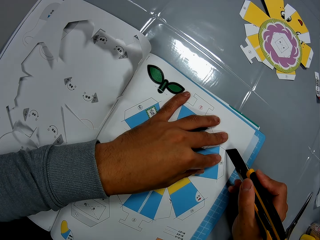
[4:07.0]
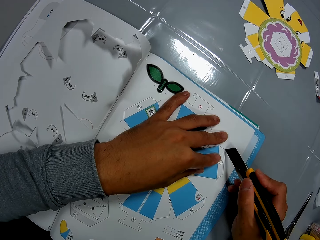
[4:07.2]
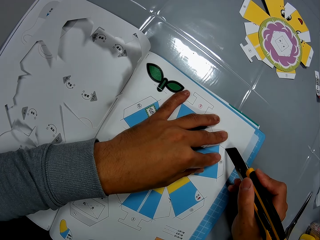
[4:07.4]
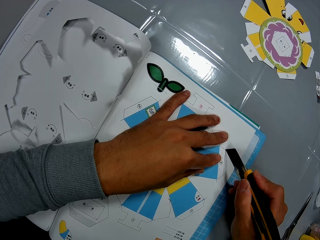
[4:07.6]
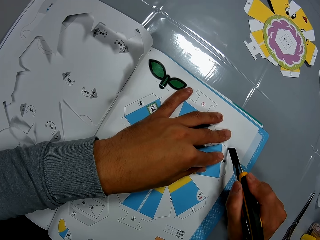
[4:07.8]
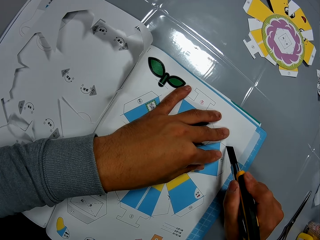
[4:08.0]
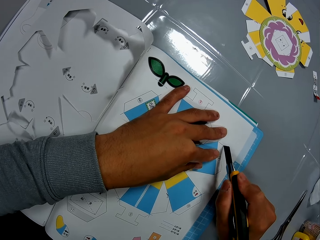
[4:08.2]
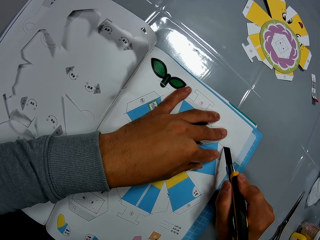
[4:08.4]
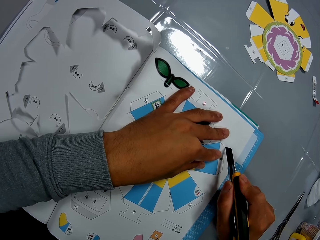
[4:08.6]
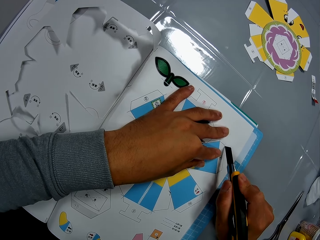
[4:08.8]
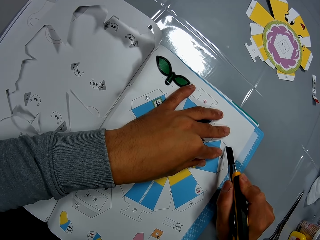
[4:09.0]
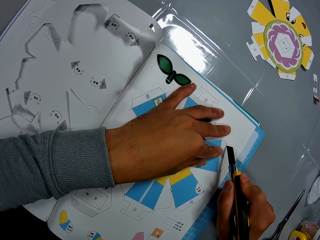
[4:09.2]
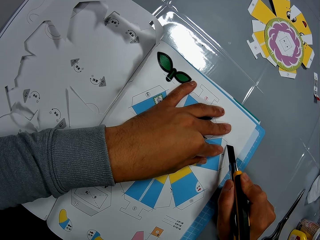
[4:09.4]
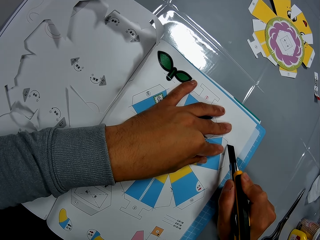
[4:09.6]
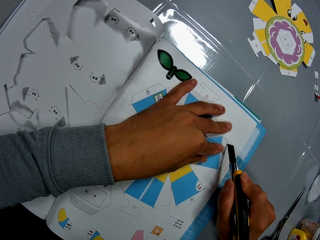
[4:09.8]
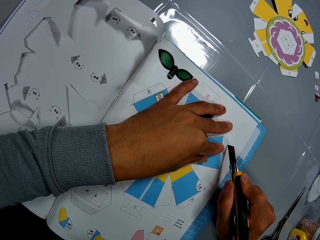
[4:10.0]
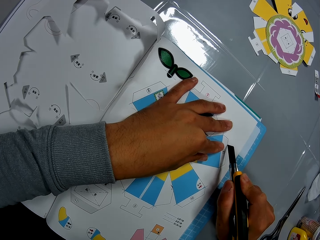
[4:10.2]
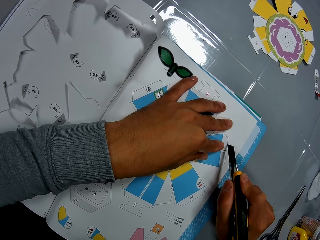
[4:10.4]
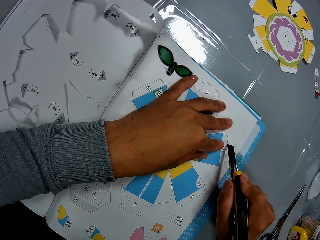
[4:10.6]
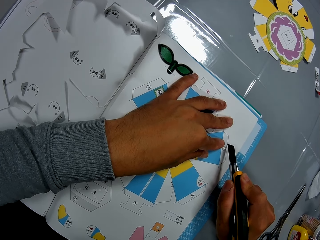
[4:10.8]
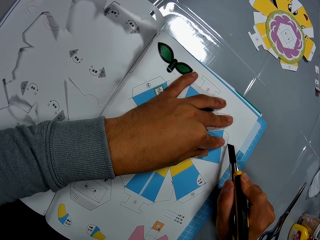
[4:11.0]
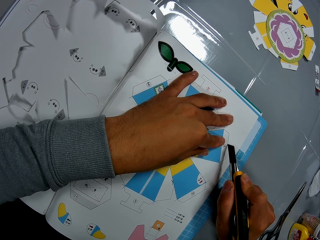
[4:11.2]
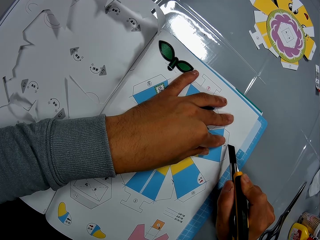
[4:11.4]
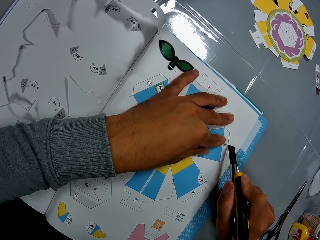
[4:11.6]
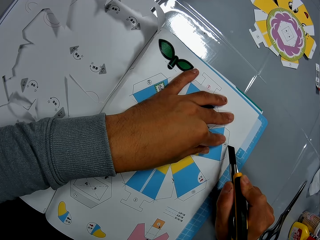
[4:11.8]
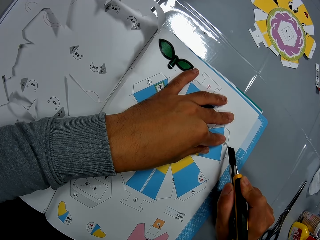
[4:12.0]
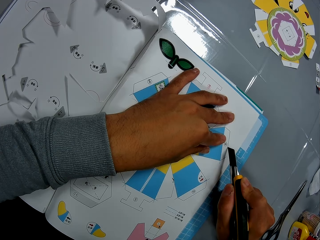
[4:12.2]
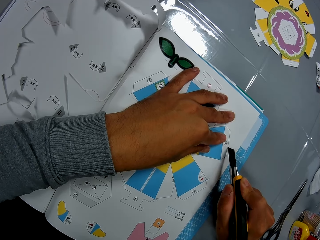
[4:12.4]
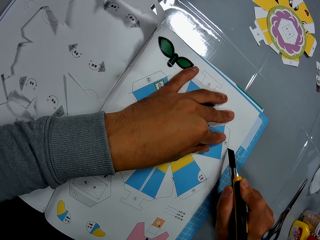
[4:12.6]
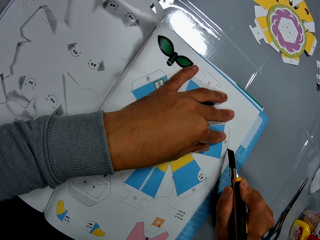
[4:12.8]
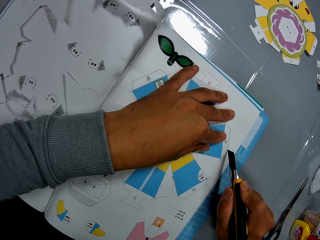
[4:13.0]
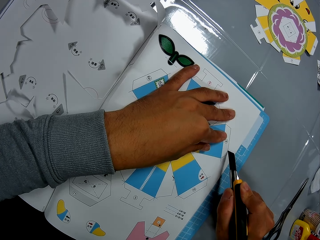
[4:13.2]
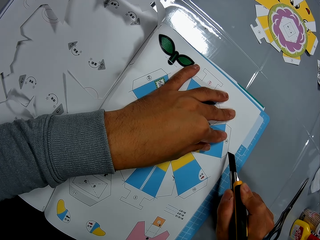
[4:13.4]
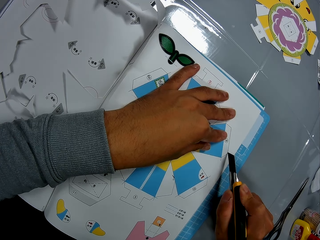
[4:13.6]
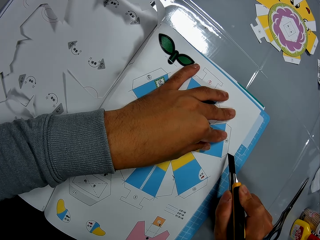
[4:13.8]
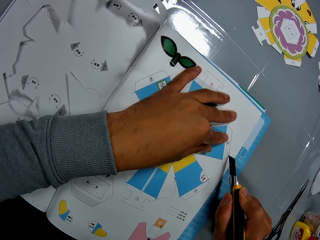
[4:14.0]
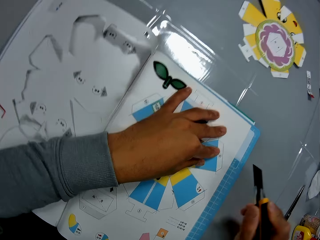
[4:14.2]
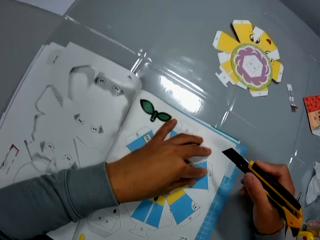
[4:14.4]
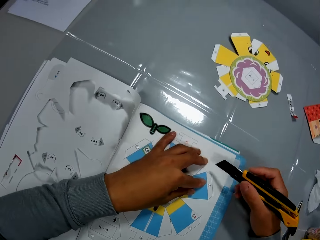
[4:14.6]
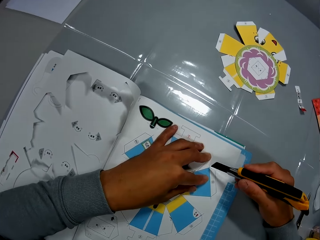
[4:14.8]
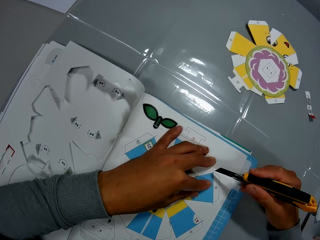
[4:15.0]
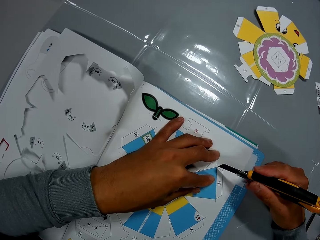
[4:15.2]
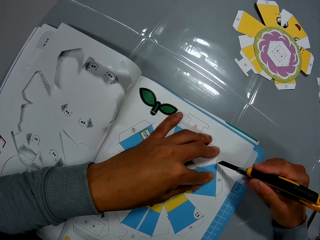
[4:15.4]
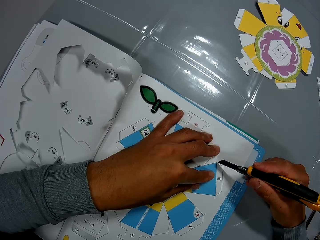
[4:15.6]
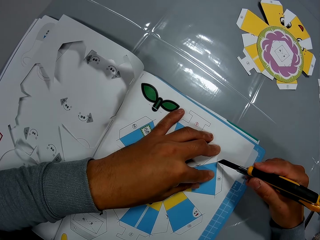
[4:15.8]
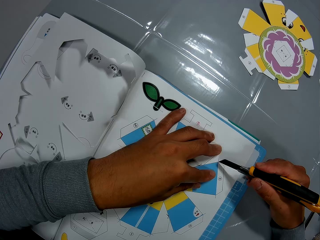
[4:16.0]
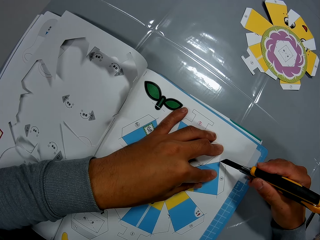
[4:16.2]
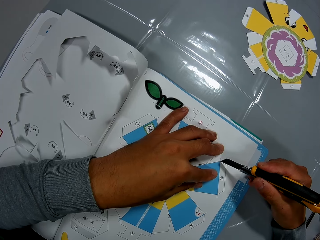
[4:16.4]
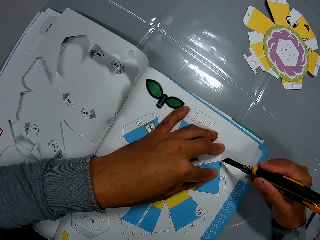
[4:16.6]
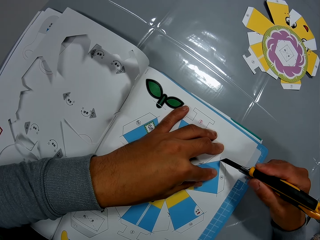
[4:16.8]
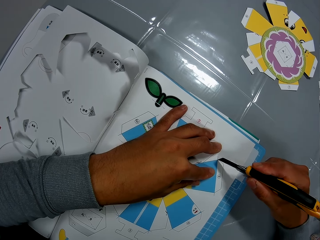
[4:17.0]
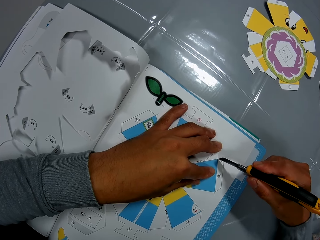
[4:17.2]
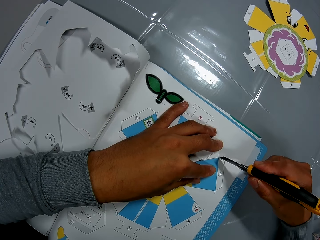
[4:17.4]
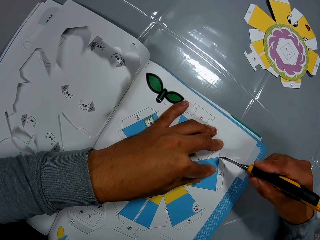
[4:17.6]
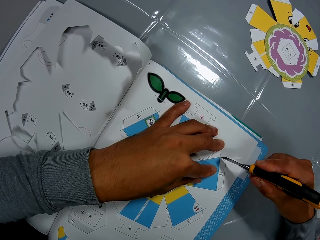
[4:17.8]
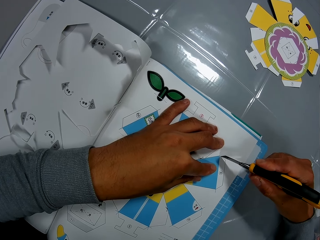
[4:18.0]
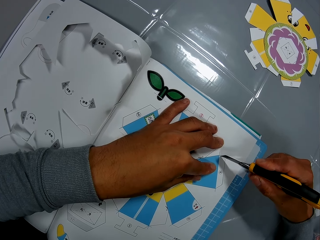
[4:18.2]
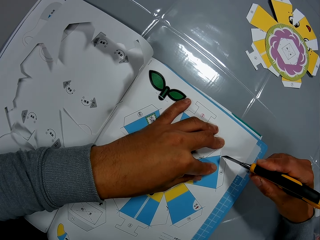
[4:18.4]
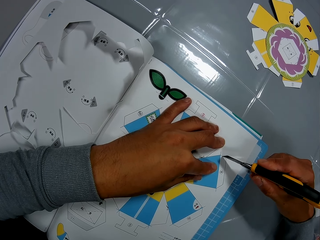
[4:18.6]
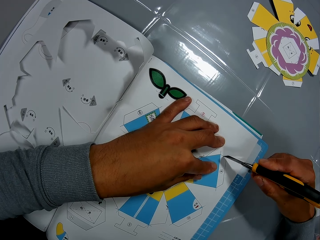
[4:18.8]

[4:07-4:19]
The camera wearer traces the craft in the paper craft with the precision knife. He moves his hand and cuts the craft mat.

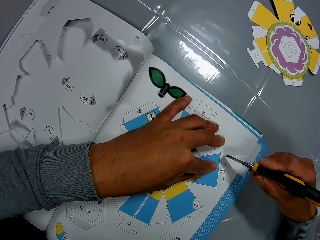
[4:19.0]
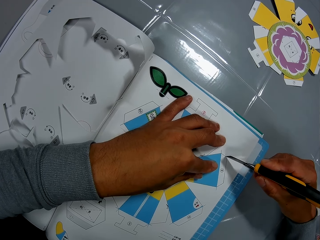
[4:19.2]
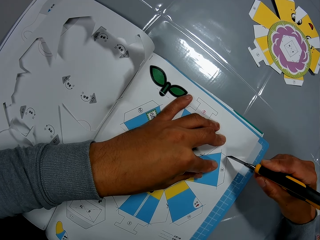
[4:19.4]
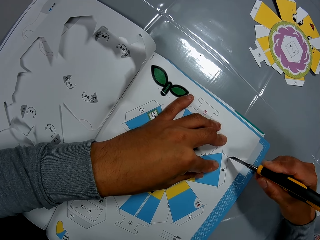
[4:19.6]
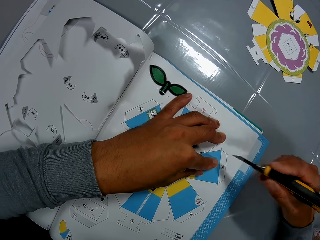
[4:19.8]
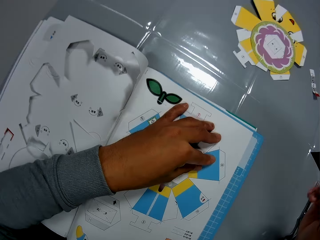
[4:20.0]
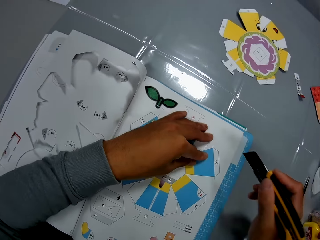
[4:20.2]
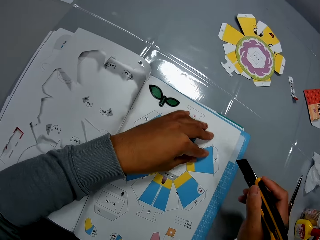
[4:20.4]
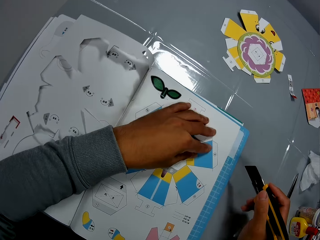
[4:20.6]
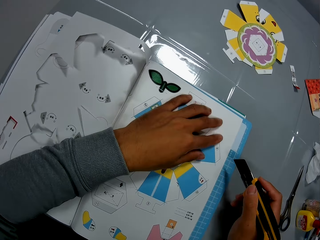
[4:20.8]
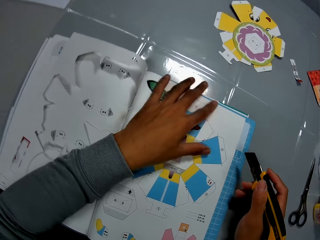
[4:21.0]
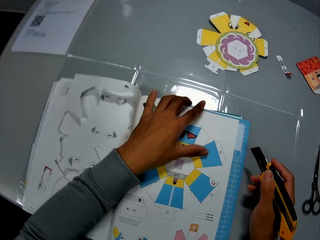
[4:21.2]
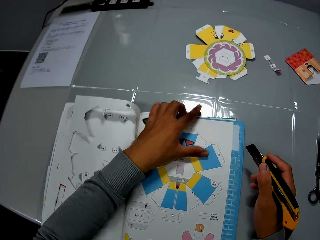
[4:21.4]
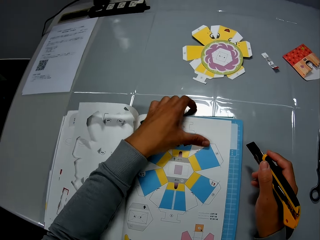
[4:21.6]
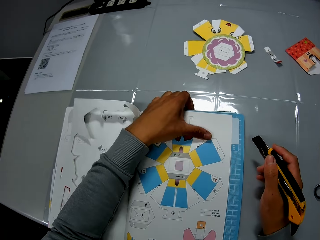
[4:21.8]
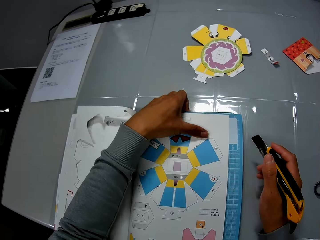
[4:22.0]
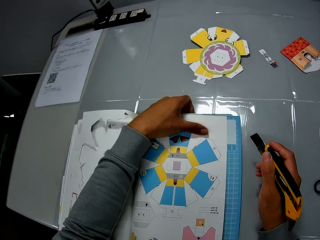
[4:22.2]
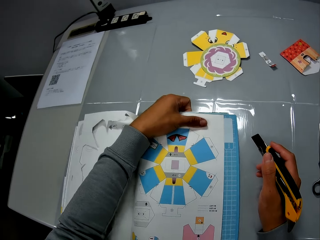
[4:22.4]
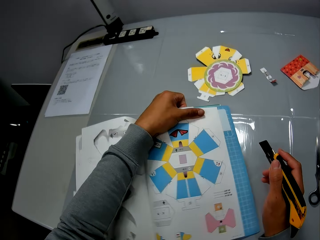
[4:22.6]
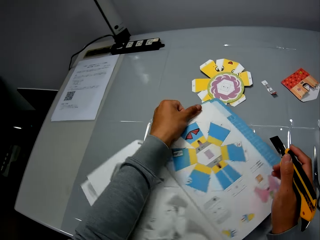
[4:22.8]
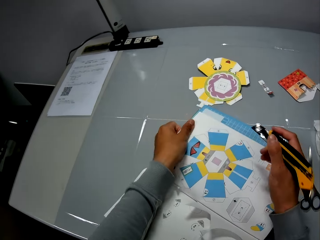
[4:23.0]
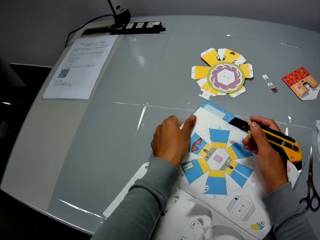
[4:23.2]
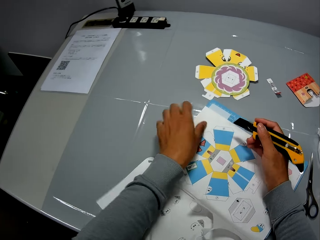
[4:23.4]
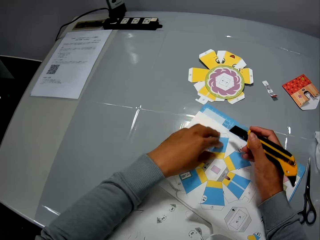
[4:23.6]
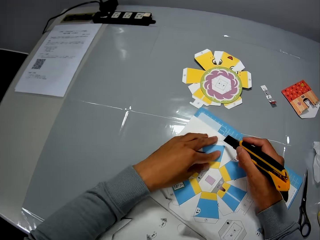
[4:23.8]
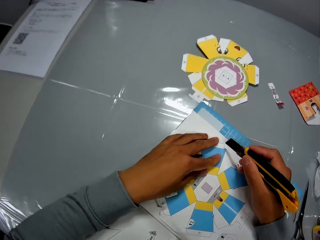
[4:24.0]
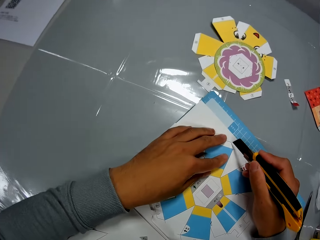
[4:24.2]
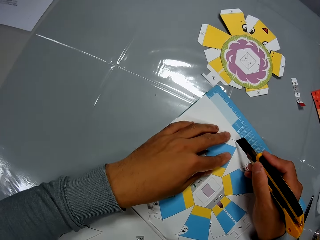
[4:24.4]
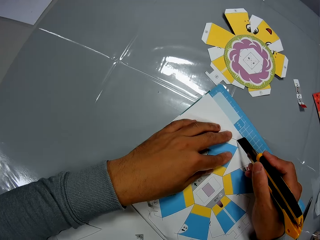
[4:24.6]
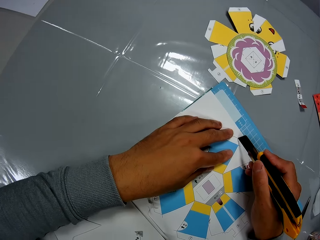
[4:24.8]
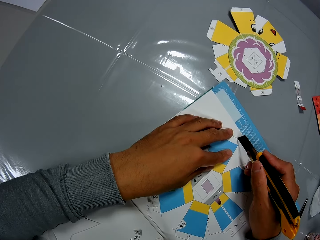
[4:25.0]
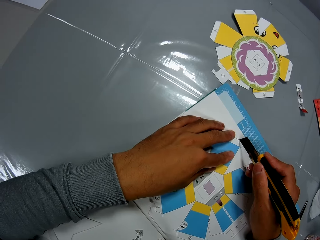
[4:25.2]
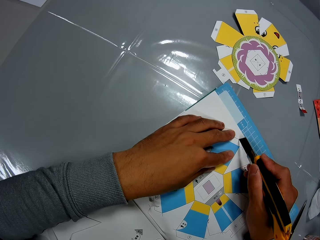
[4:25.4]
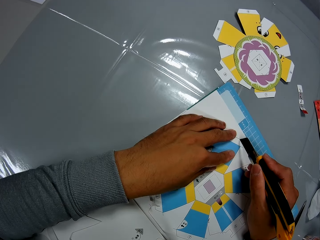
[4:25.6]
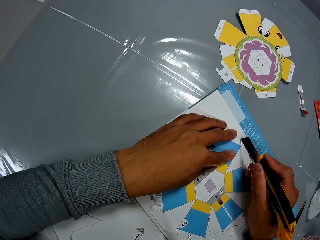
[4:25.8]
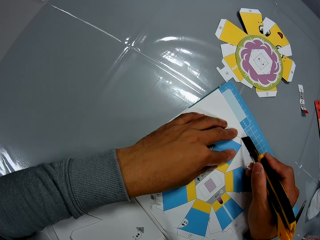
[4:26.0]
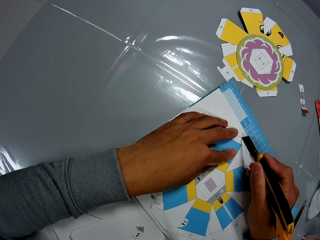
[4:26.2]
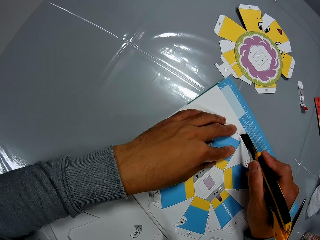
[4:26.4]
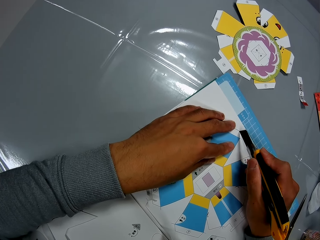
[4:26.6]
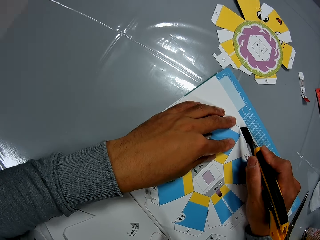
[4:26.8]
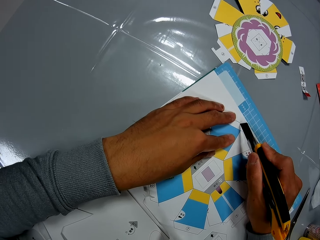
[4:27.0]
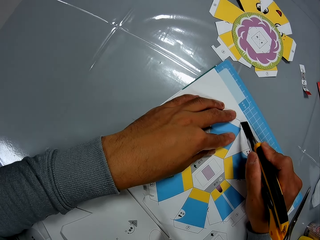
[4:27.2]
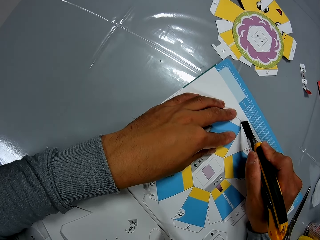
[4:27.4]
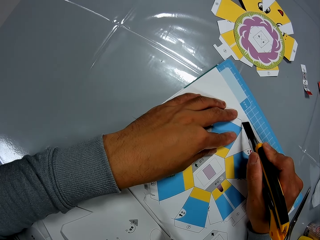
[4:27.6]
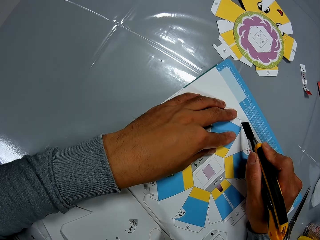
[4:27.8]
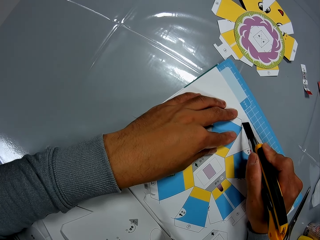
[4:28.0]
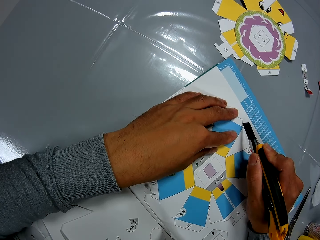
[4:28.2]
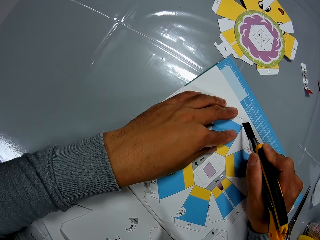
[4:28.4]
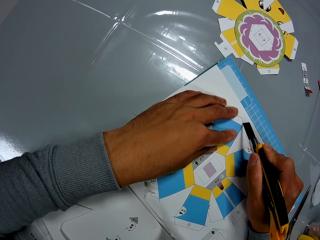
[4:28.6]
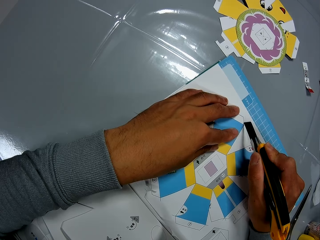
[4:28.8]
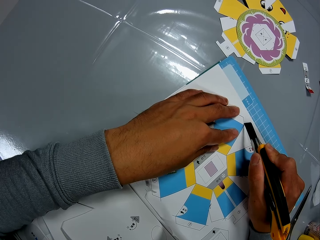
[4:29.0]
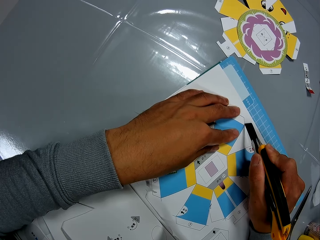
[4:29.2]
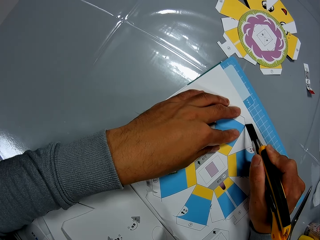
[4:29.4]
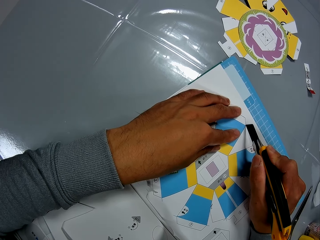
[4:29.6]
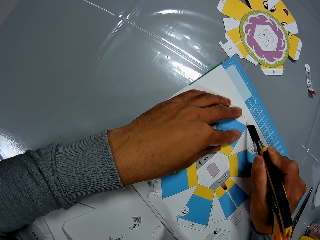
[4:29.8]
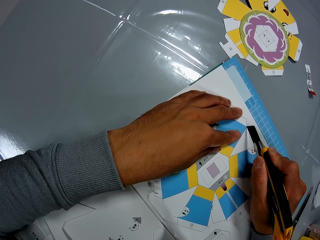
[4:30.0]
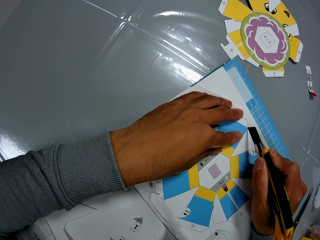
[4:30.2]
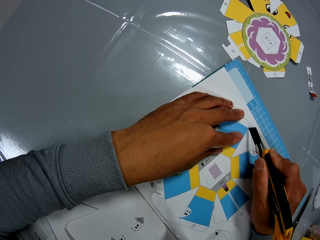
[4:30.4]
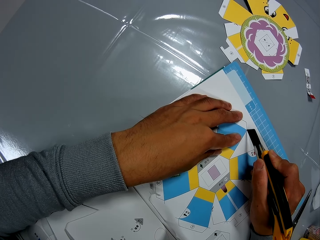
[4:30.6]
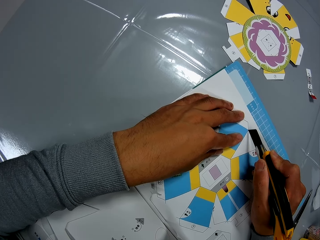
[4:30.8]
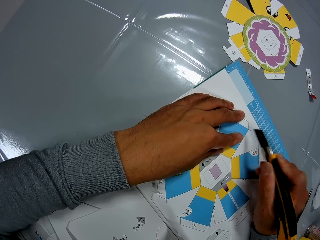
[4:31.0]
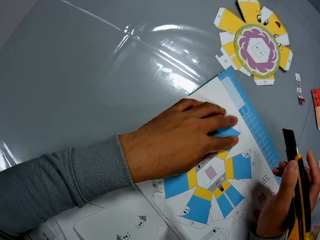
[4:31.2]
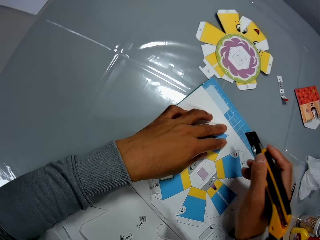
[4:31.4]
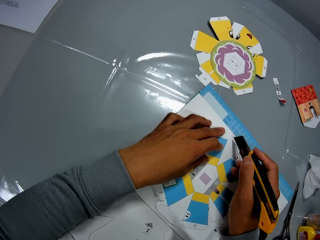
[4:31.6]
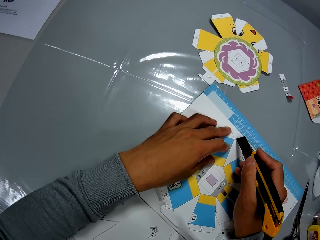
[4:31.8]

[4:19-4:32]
The camera wearer moves his hand and cuts the craft mat. He moves the craft book and cuts the craft book. He moves his hand.
